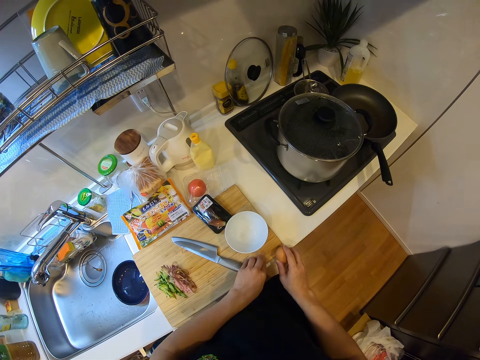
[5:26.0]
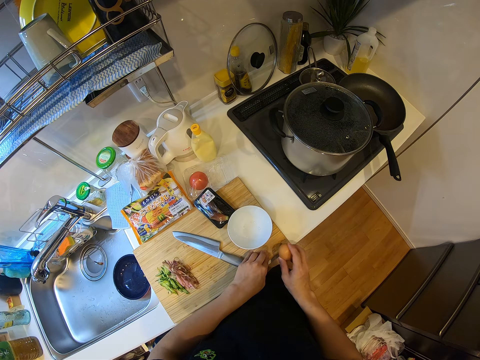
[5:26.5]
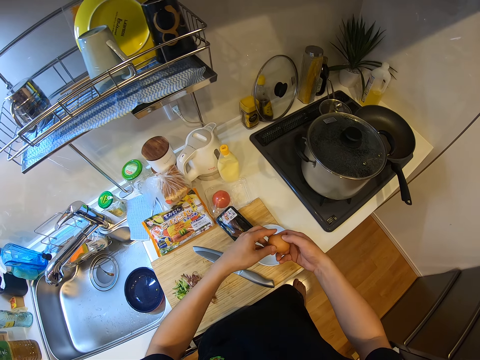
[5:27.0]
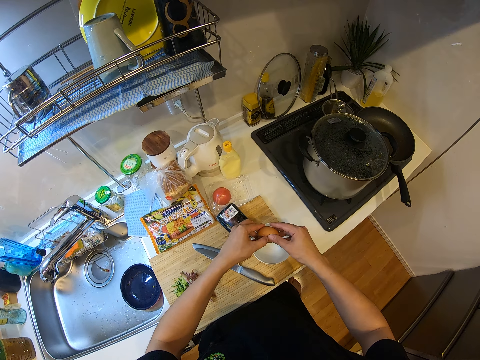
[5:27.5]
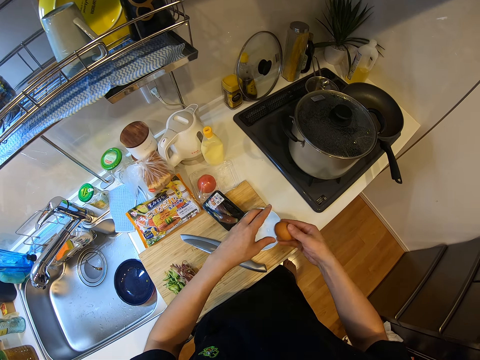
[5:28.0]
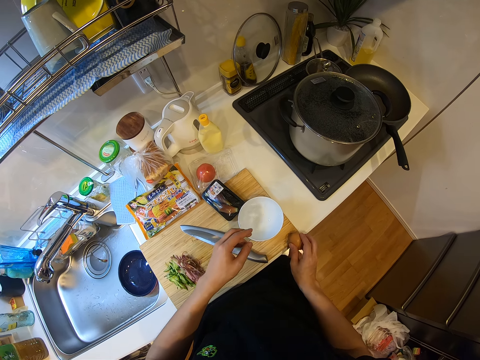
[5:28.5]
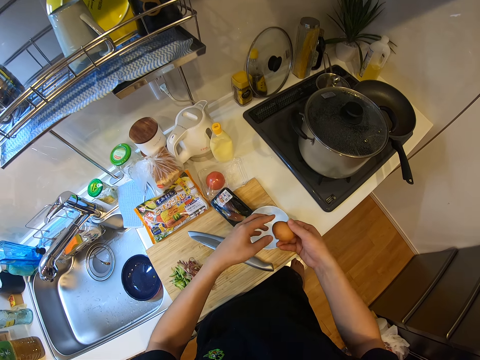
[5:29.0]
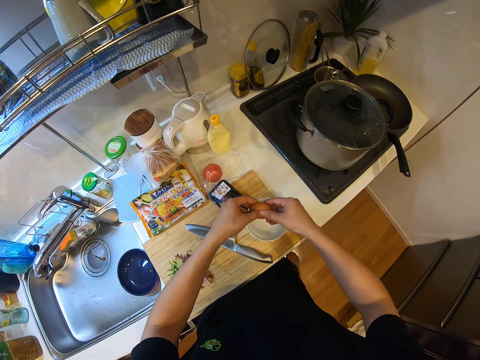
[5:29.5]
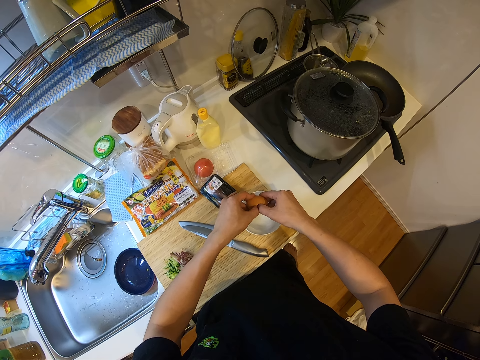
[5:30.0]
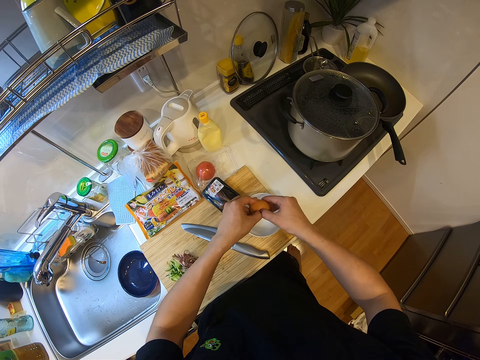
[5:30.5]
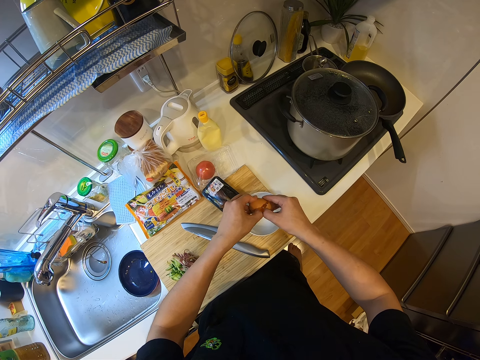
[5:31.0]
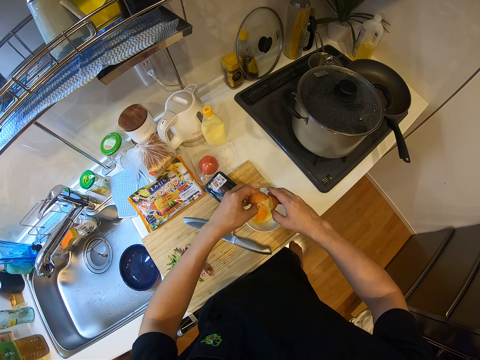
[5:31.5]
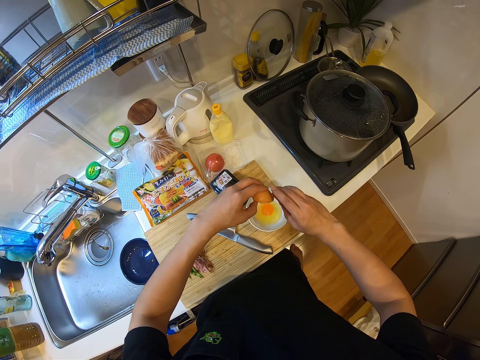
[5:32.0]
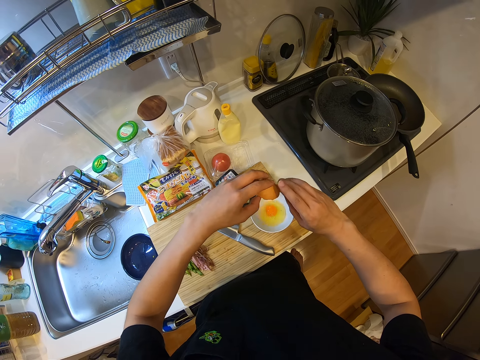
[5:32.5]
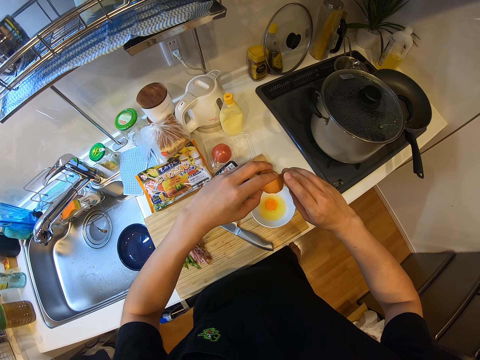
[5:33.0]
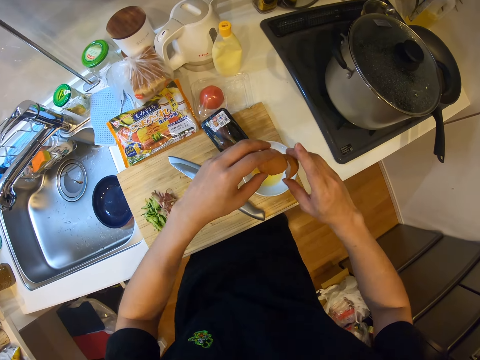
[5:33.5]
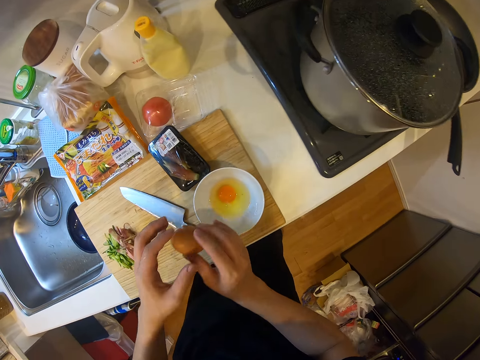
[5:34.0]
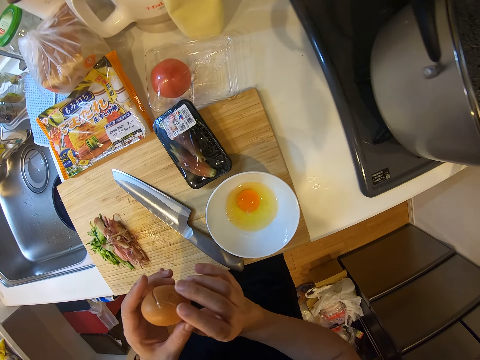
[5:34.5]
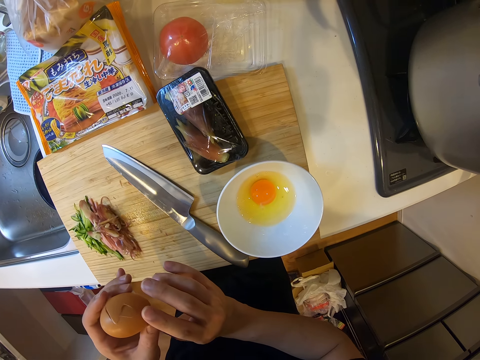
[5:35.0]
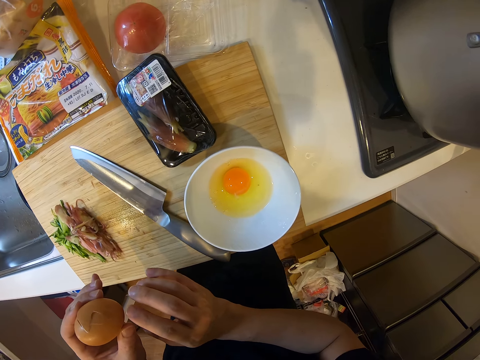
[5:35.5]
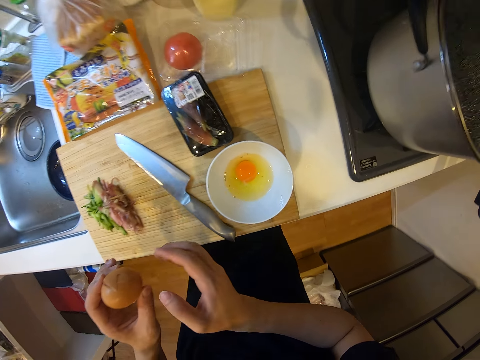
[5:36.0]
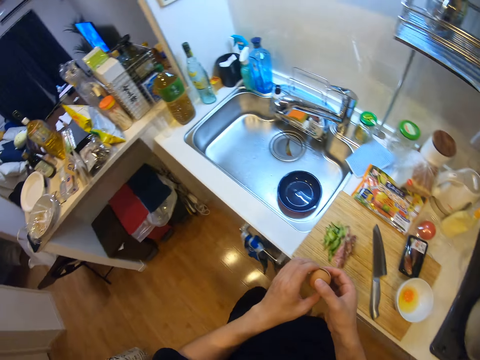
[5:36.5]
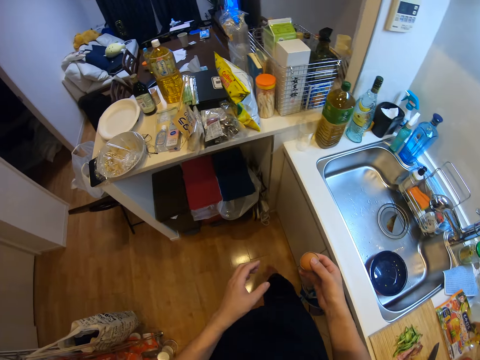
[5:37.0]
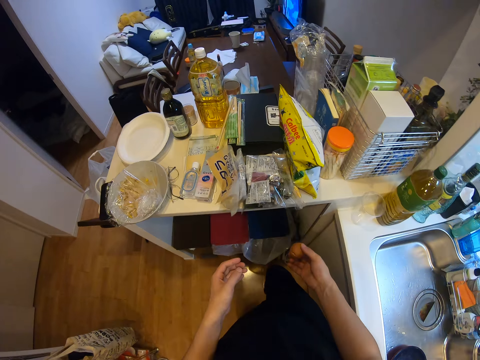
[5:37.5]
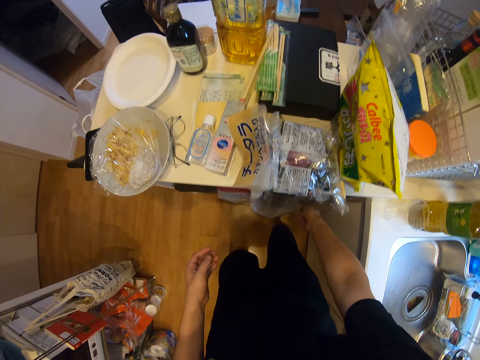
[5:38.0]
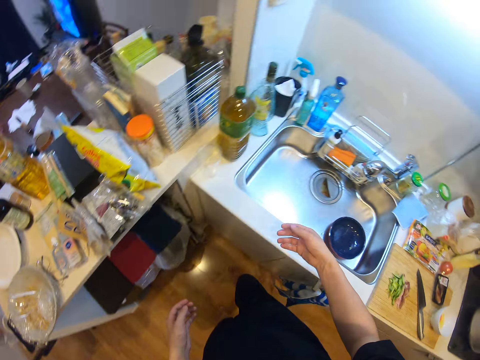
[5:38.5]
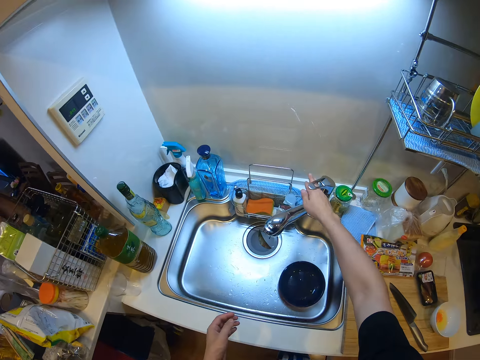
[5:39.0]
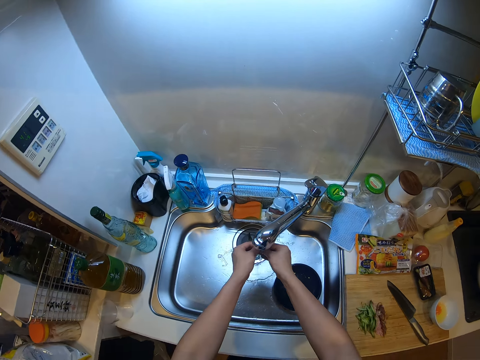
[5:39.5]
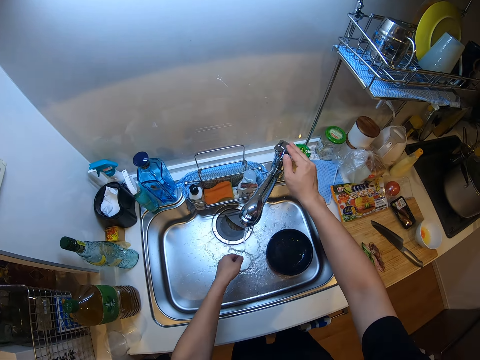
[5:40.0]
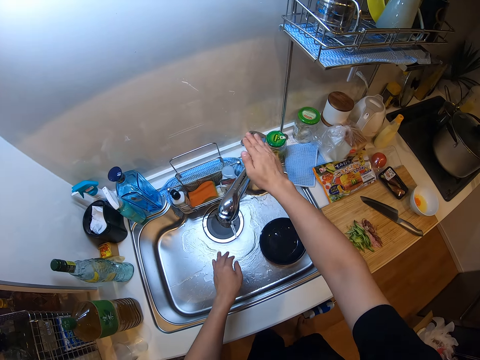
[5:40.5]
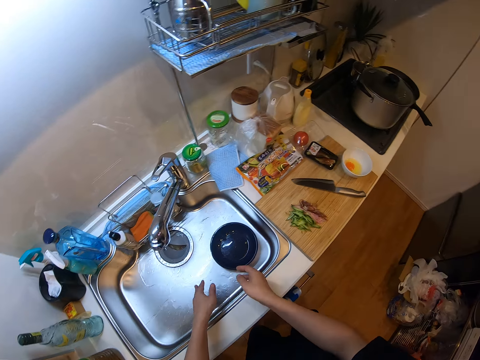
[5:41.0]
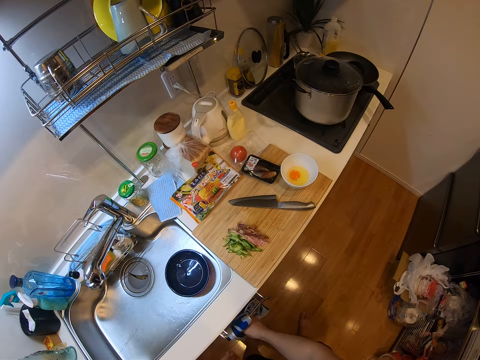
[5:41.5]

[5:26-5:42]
The camera wearer taps the egg on the wooden chopping board. They place a hand on the wooden chopping board. They crack the egg on the chopping board on the cabinet. They hold the egg with both hands. They tap the egg on the wooden chopping board. They separate the egg shell. They pour the yolk in the egg into a plate on the chopping board on the cabinet. They hold the egg shell. They look around, walk in the kitchen, and exchange the hand holding the egg shell. They drop the egg shell into the waste bin under the cabinet. They walk in the kitchen. They open the tap. They wash their hands. They close the tap. They shake their left hand. They wipe their hand with a kitchen towel.

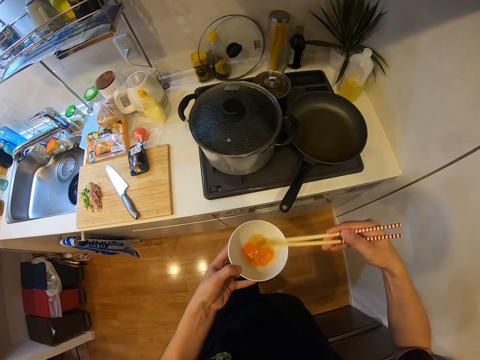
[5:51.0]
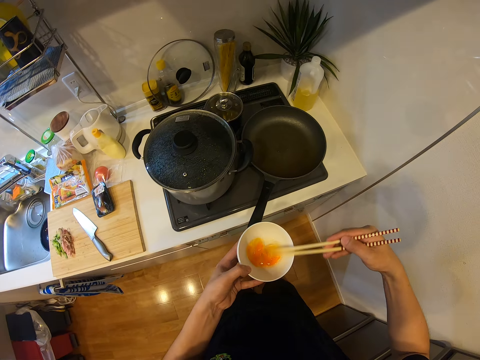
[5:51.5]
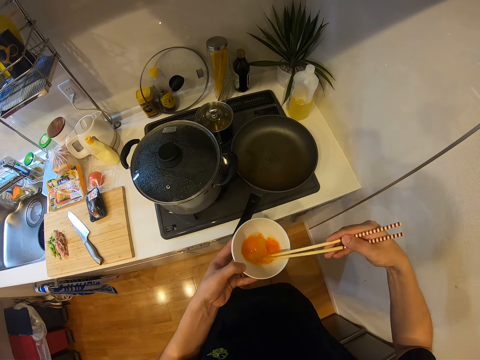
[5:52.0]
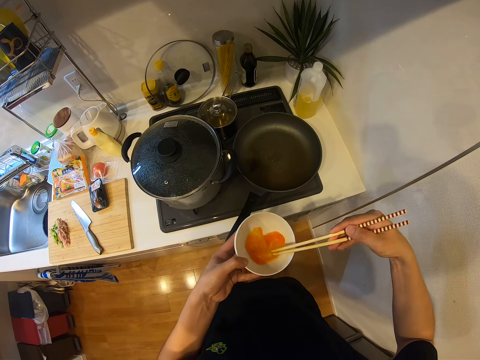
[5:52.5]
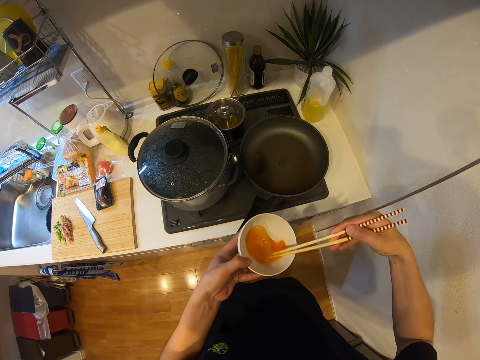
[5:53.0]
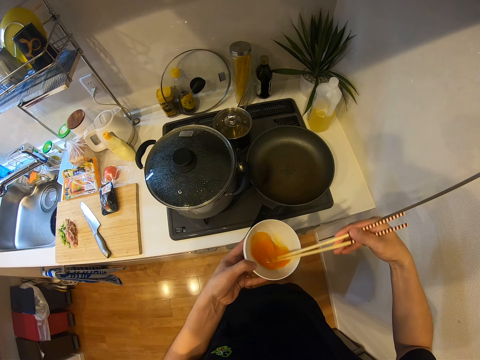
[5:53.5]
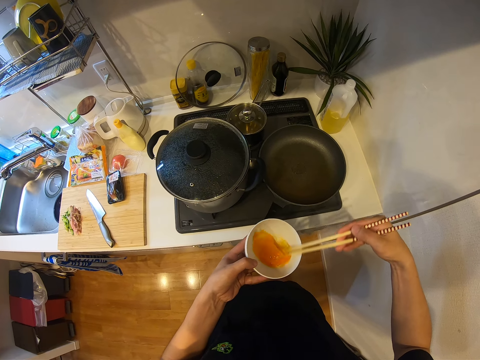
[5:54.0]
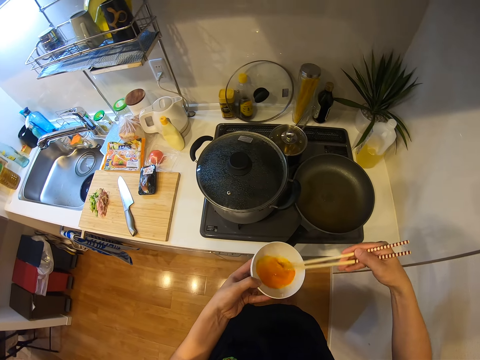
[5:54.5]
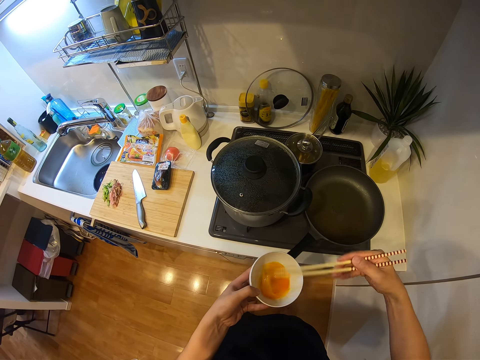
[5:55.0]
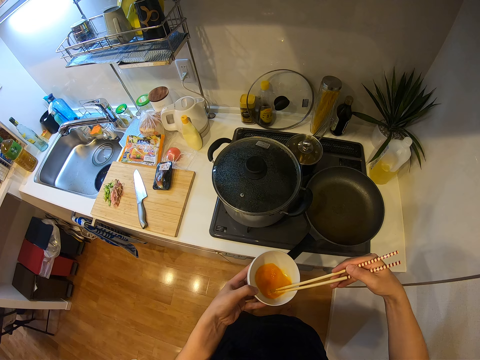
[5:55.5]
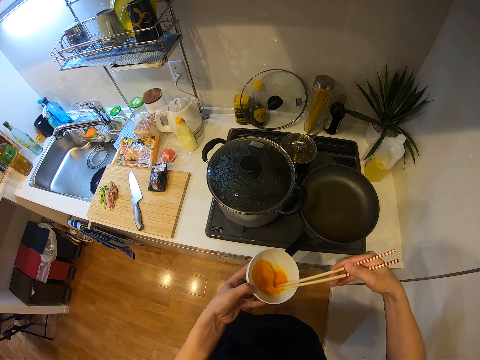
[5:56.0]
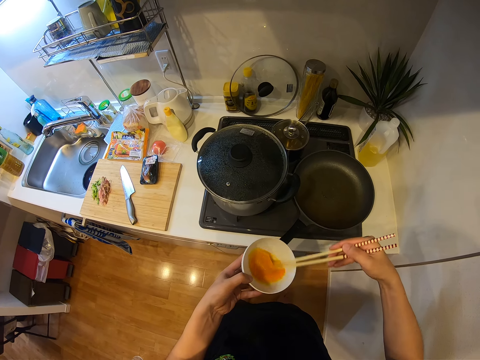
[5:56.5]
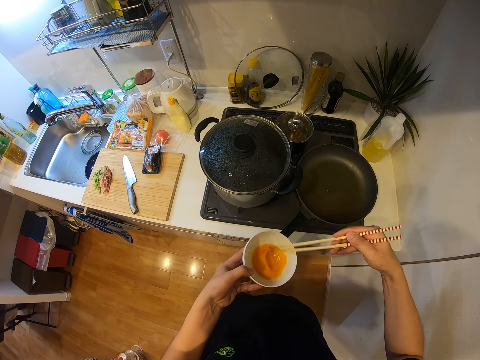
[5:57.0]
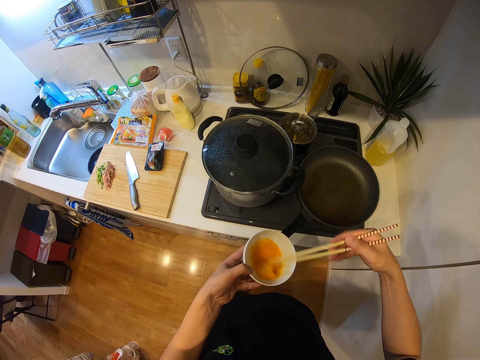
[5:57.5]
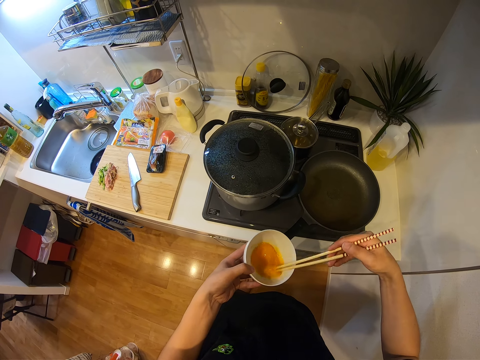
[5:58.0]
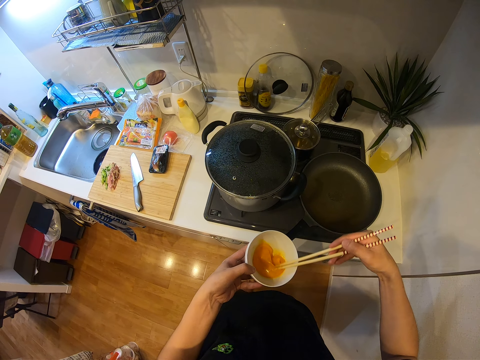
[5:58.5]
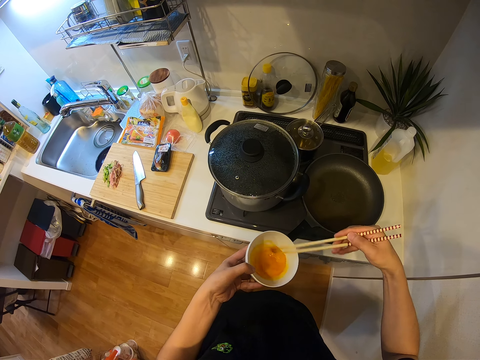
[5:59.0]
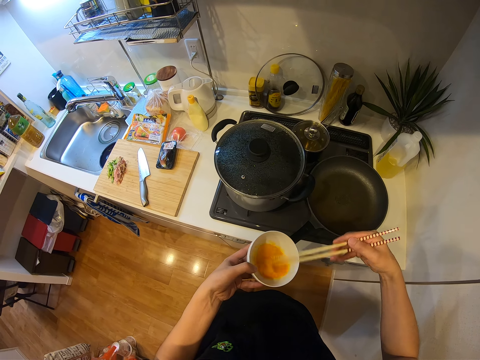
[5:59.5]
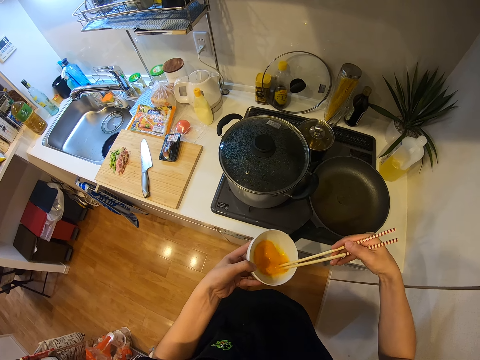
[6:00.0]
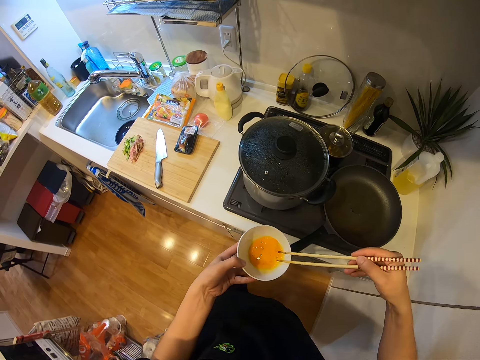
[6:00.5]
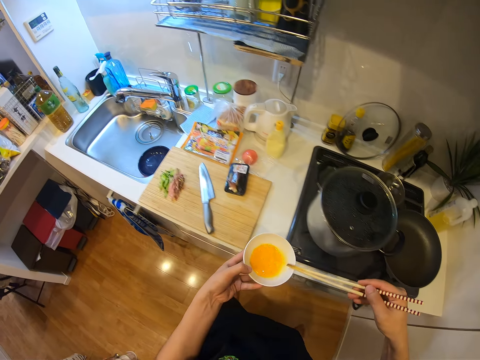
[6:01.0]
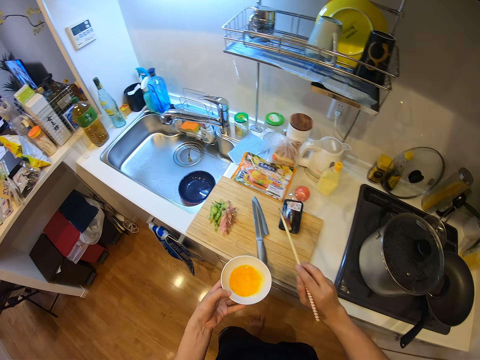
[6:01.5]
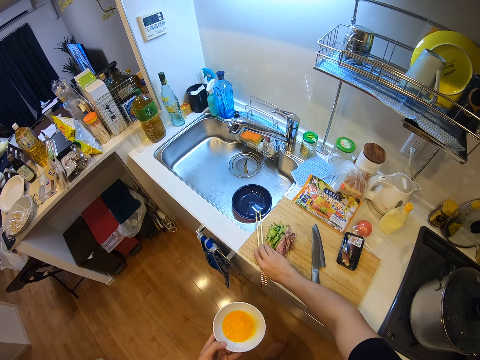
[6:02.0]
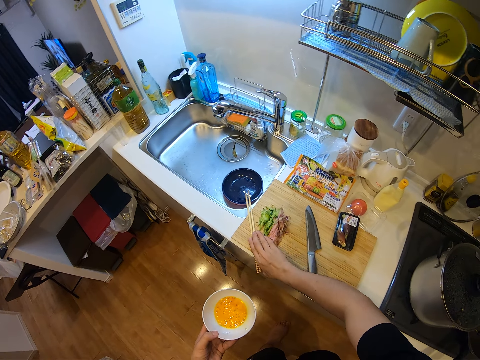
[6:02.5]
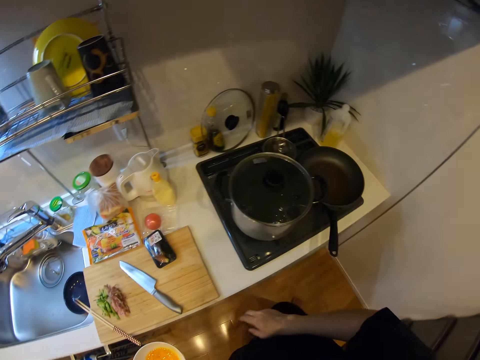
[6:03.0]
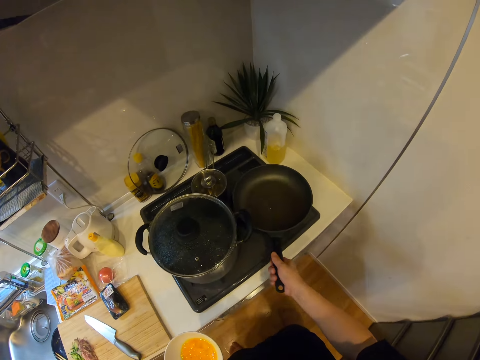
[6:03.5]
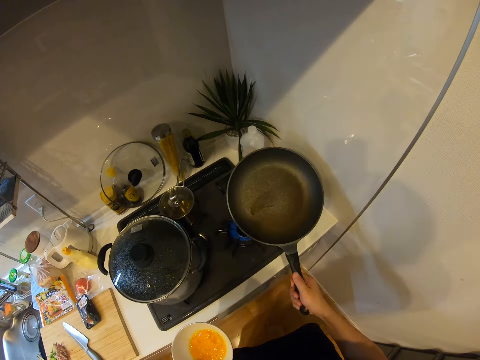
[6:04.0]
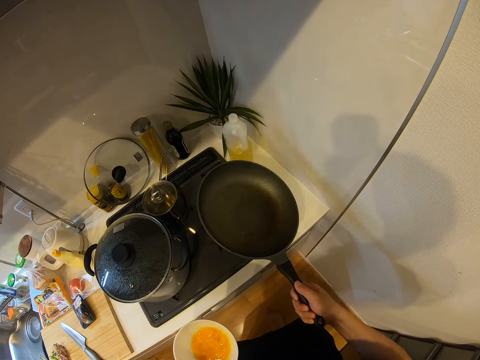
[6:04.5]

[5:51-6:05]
The camera wearer stands. She walks in the kitchen and shakes the chopsticks. She places the chopsticks on the wooden chopping board. She drops the plate on the chopping board on the cabinet. She picks up the pan. She swirls the frypan on the gas cooker with her right hand.
